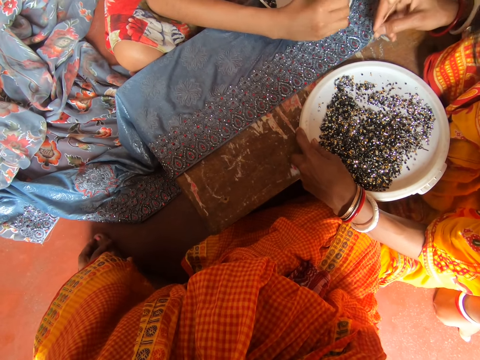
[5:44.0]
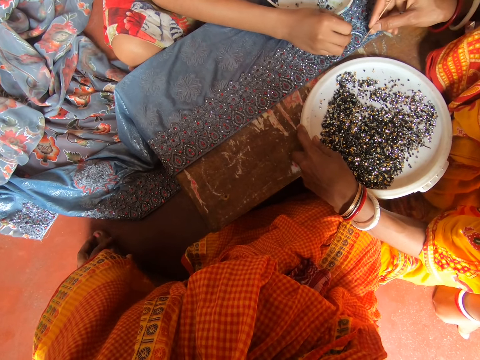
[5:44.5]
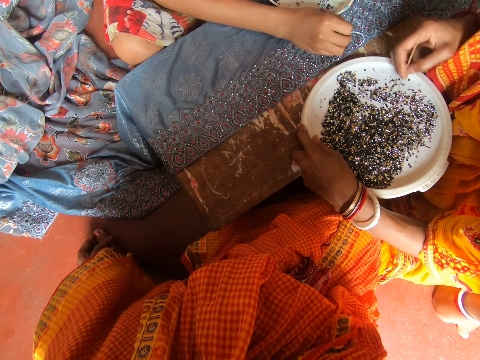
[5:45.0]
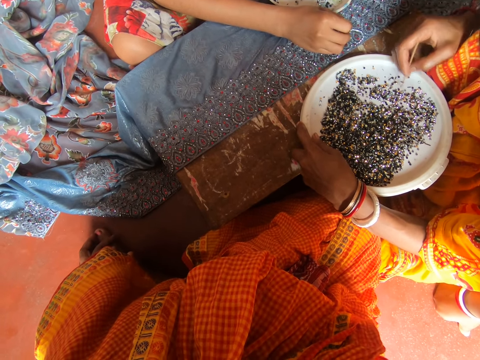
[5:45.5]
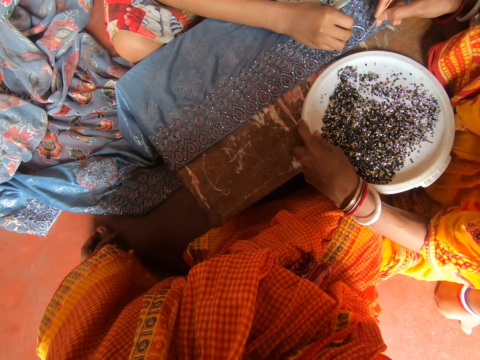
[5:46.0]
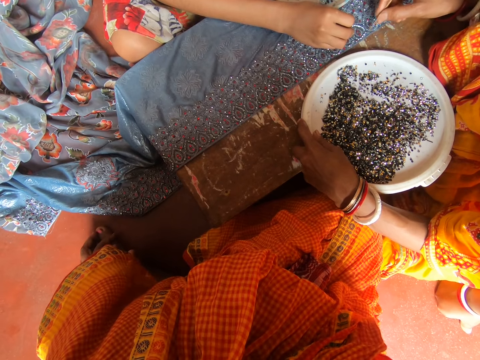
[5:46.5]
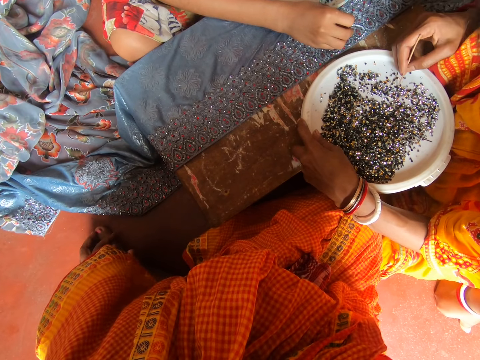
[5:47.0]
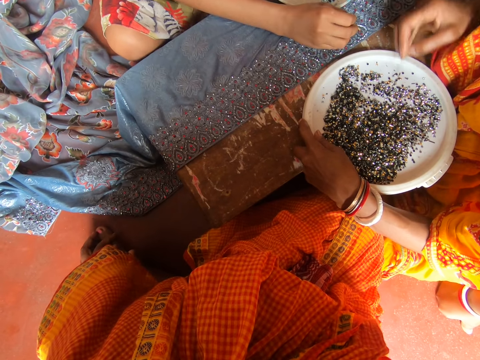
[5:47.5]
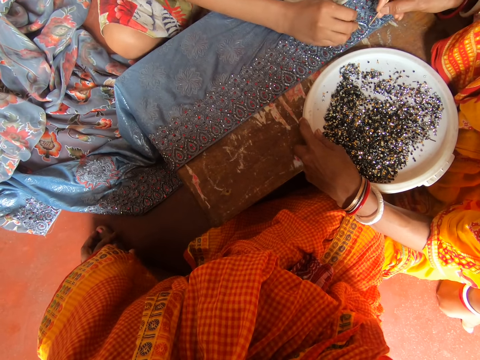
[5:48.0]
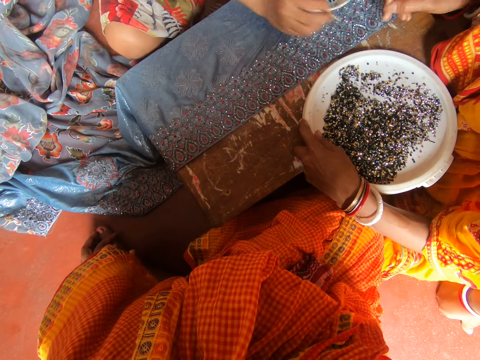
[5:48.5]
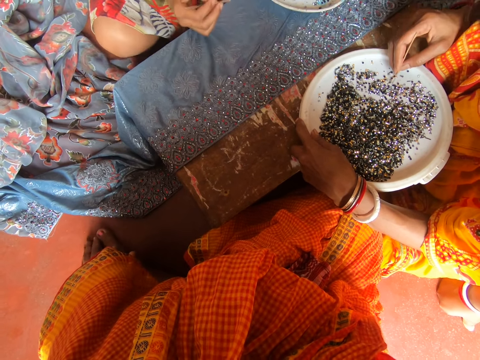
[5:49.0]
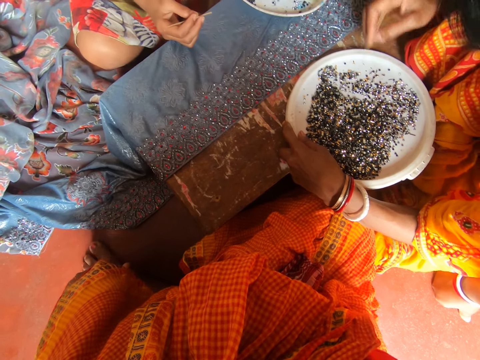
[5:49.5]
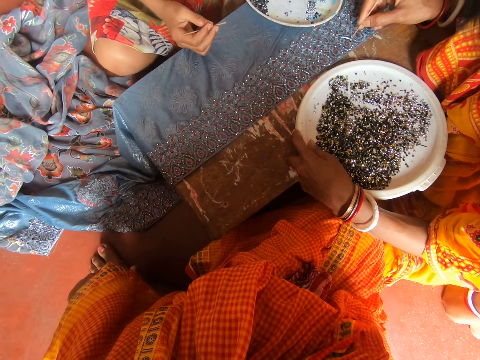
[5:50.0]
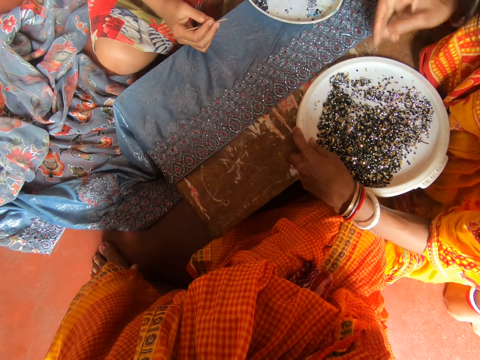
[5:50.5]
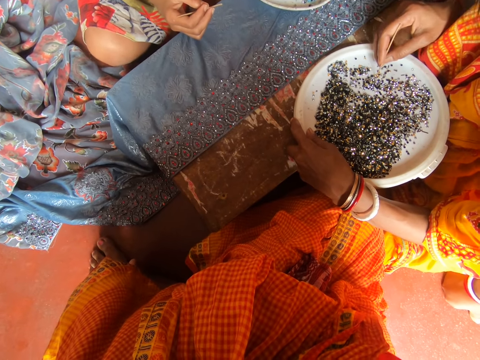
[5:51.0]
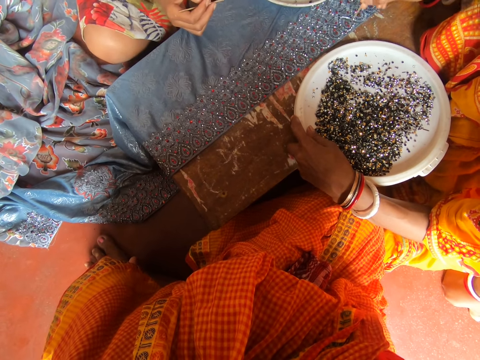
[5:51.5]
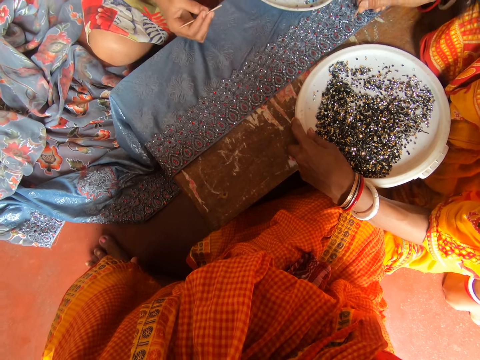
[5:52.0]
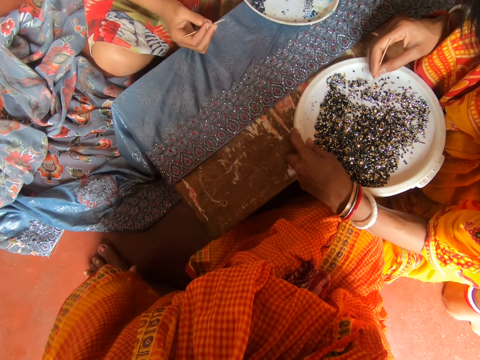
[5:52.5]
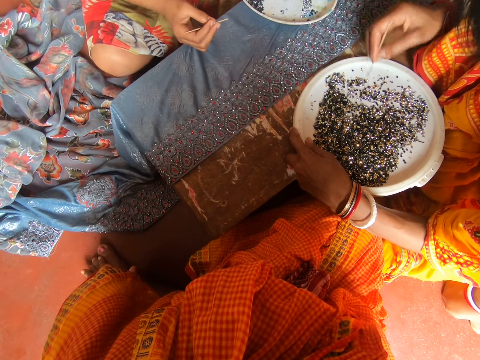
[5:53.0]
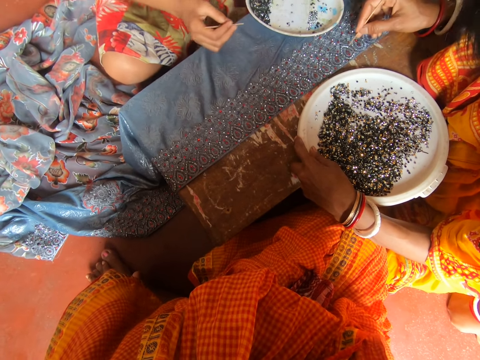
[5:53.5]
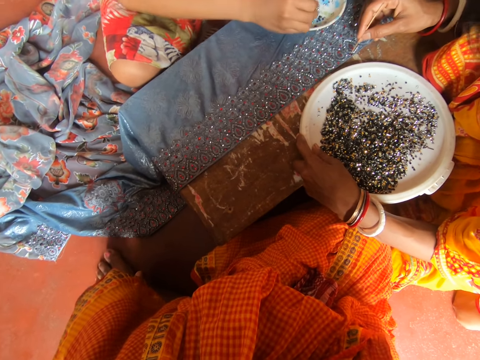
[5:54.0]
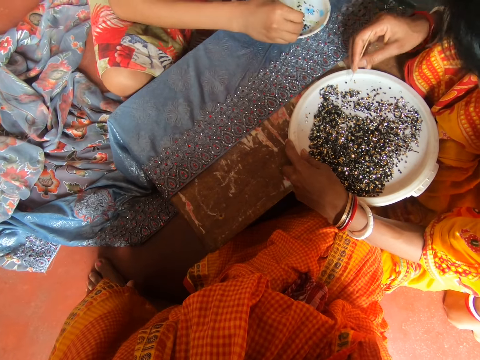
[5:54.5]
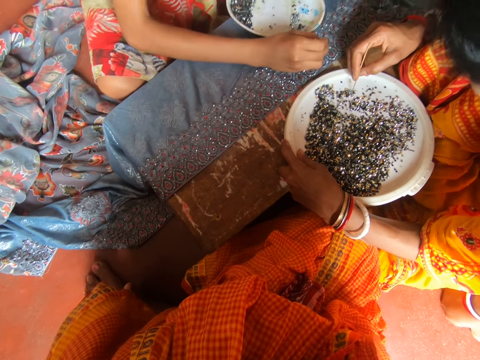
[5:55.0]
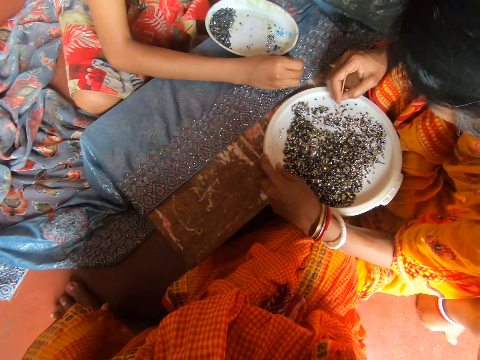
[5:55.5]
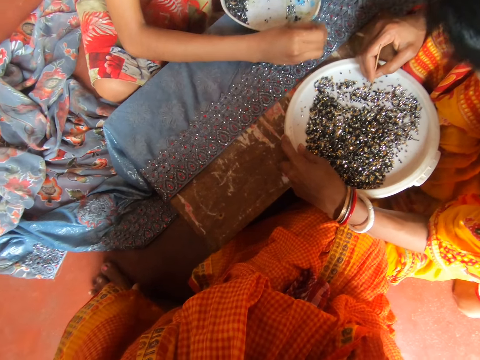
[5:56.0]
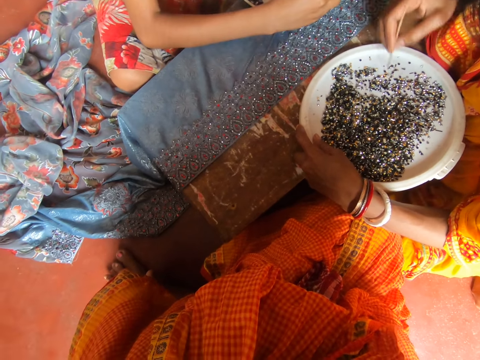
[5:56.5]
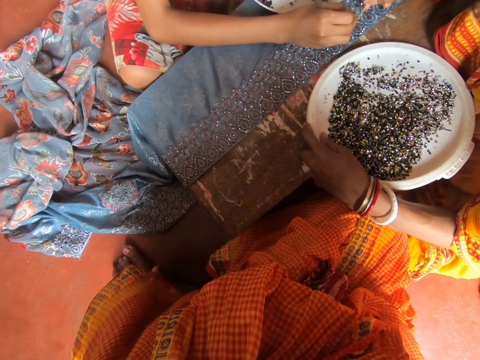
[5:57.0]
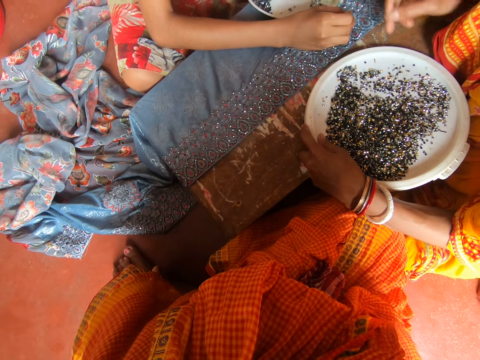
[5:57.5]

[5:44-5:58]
A woman moves the right hand. The camera wearer attaches bins on the fabric with a pin. The woman removes a bin from the fabric with the pin.

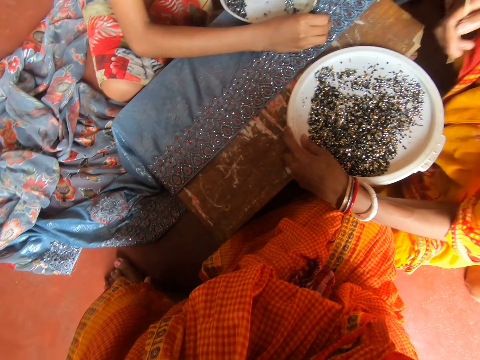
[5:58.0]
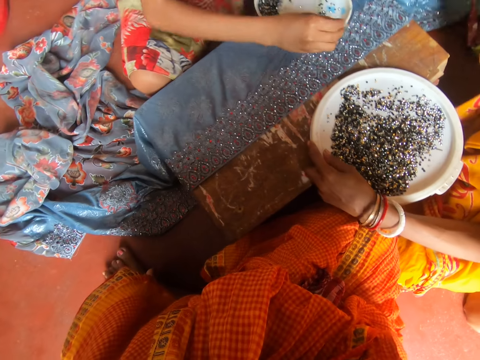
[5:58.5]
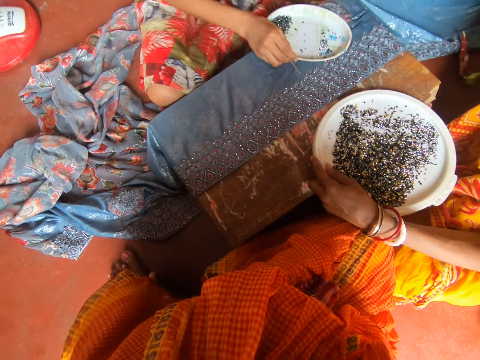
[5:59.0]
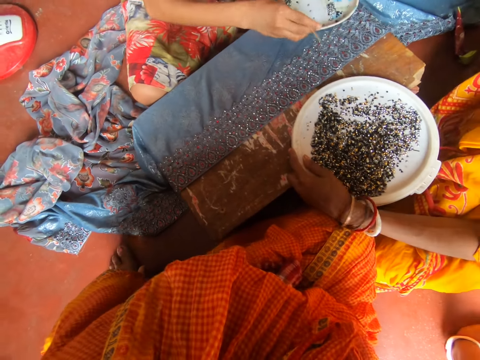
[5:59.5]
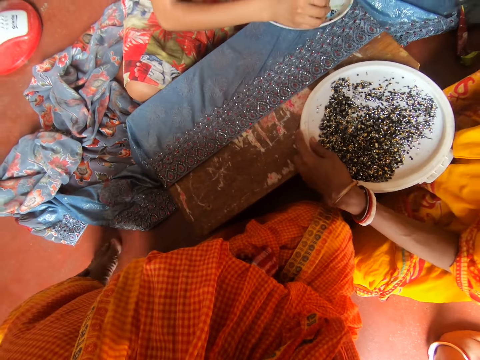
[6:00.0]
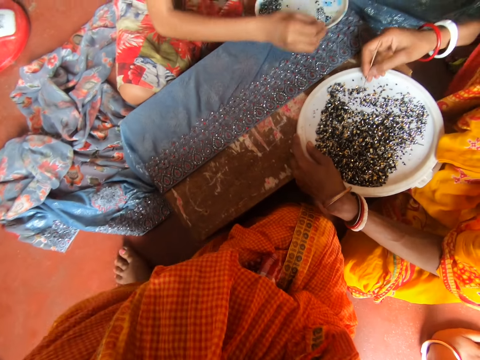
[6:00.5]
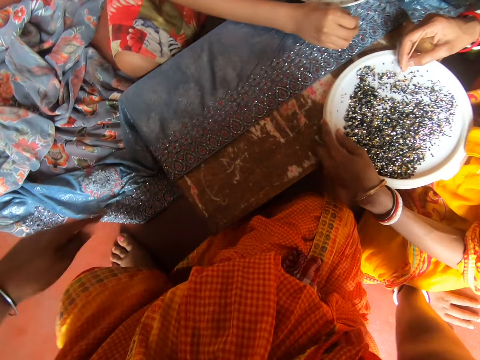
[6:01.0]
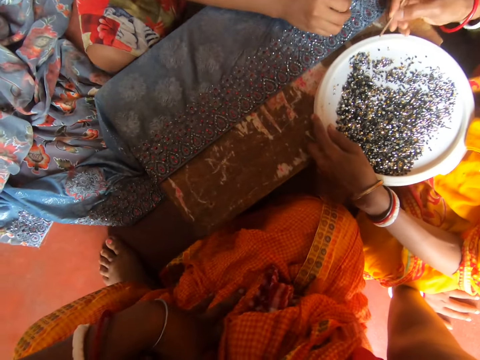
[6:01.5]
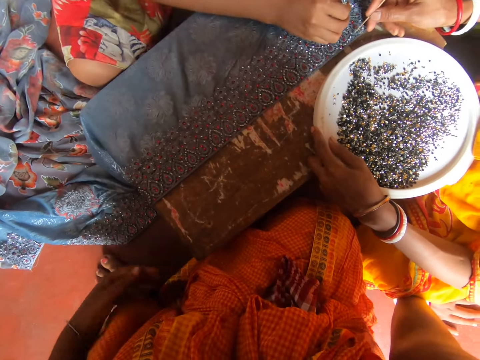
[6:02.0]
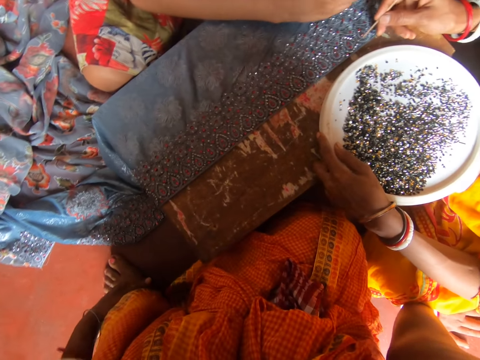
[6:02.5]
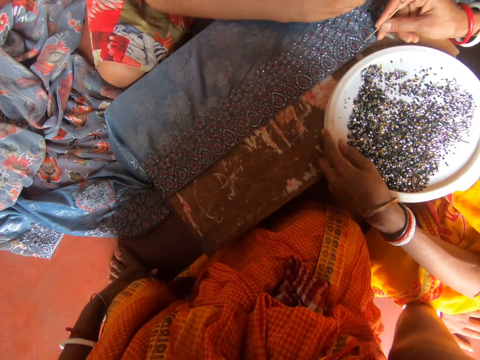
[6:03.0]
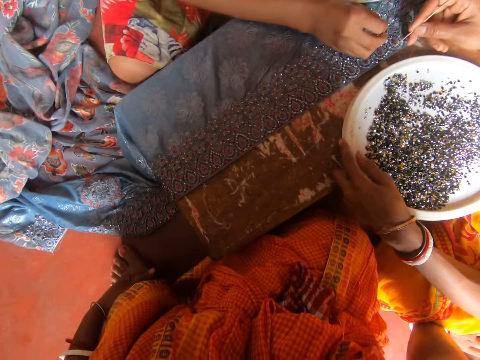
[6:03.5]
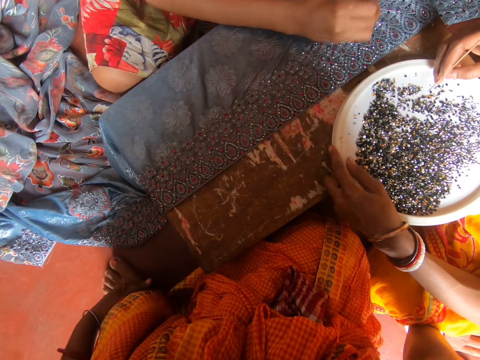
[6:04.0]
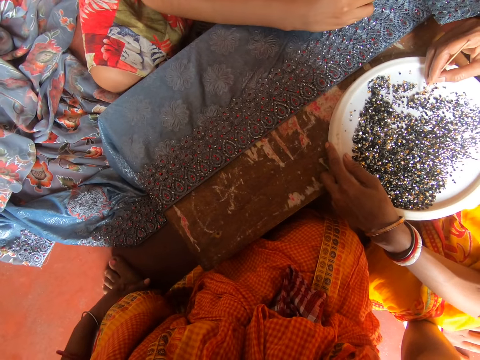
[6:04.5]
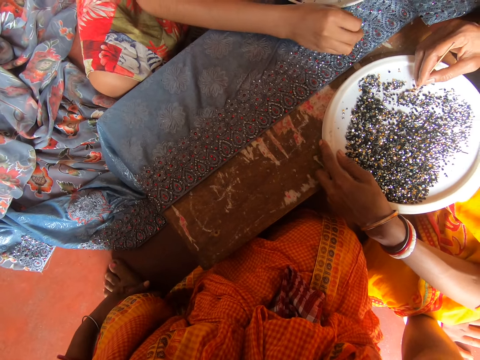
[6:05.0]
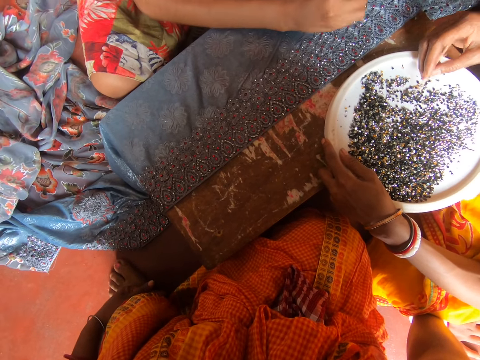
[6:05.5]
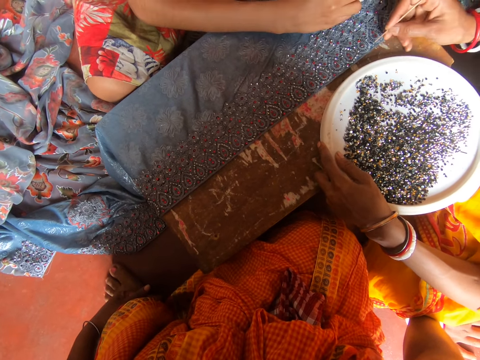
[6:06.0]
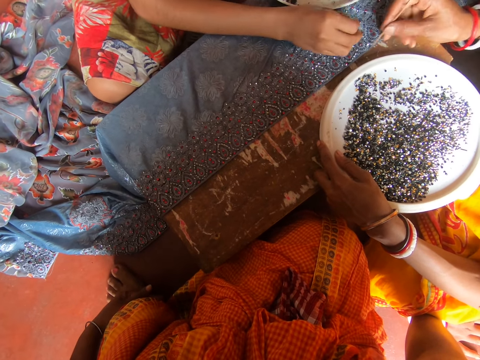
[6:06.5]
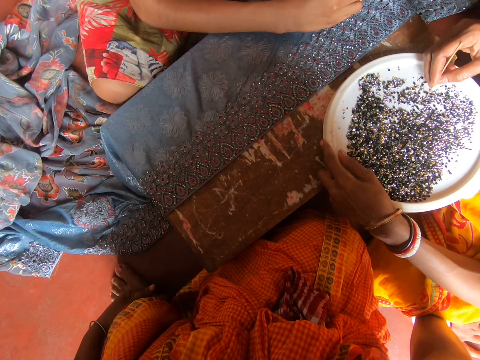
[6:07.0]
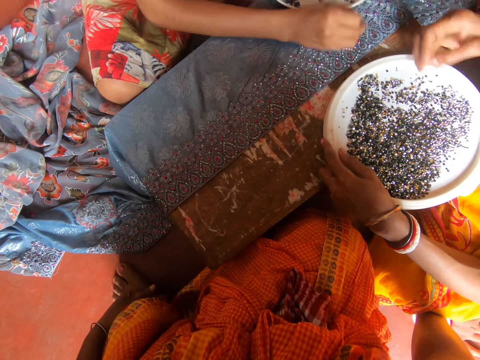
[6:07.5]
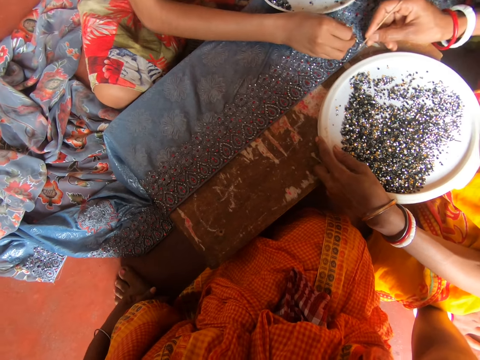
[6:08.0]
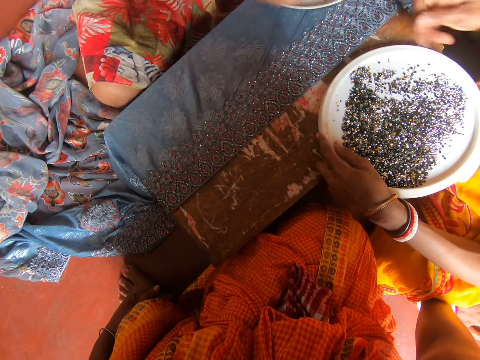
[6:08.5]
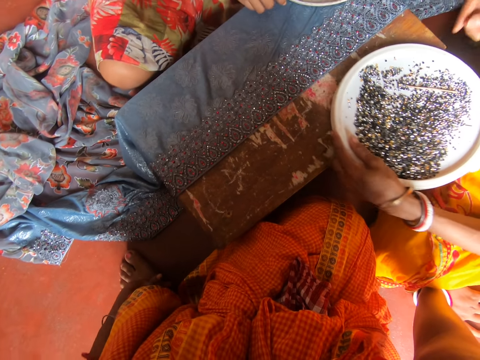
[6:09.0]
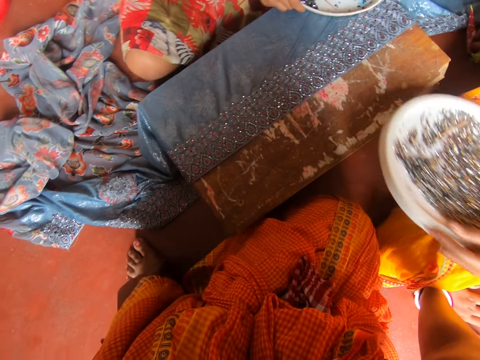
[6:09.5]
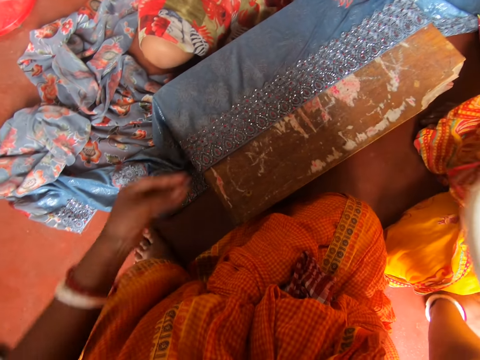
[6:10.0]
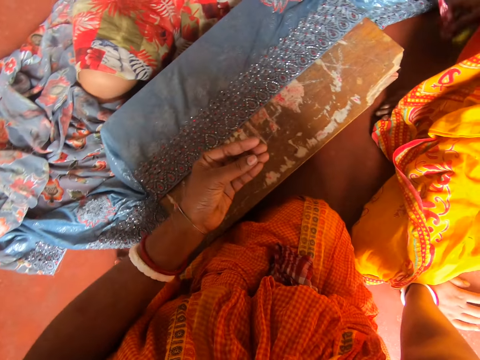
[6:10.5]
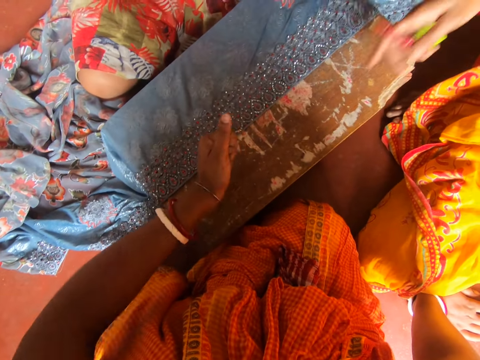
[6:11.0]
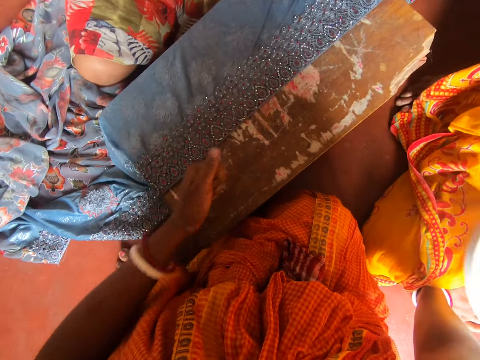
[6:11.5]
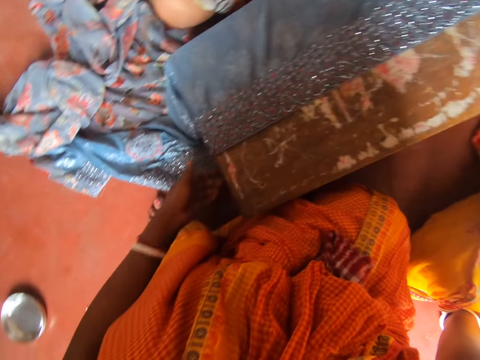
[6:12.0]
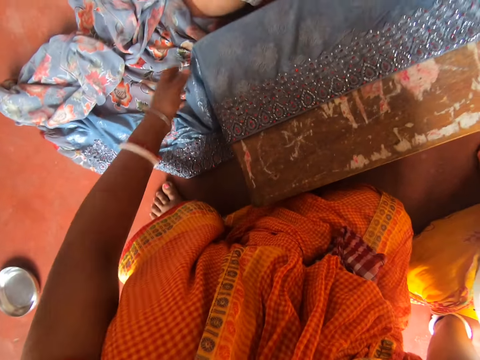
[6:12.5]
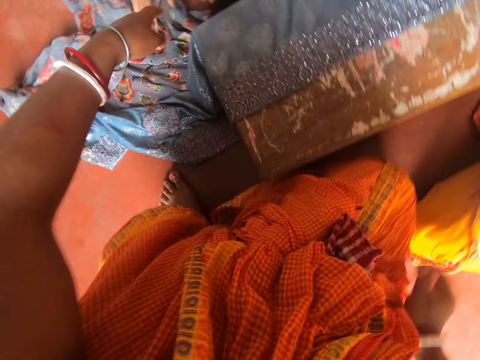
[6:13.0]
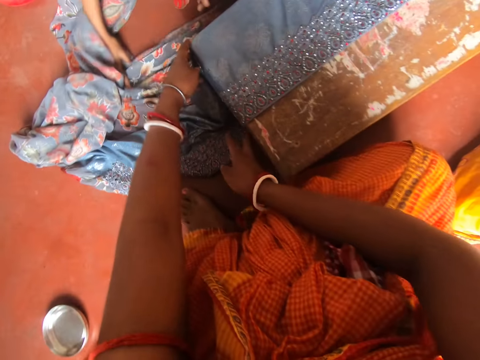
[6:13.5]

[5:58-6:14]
The camera wearer moves a bit. They move the tray a bit with the left hand. They attach bins on the fabric with a pin. A woman removes a bin from the fabric with the pin. The camera wearer drops the pin on the tray with the right hand. They move the tray aside and gesture out. Another woman moves the left hand.
